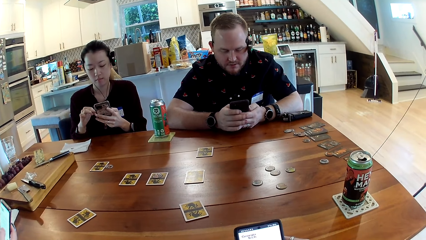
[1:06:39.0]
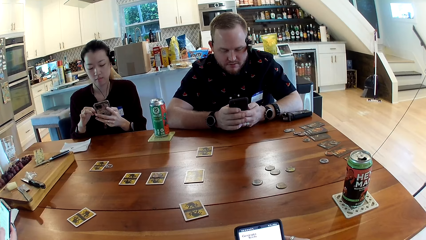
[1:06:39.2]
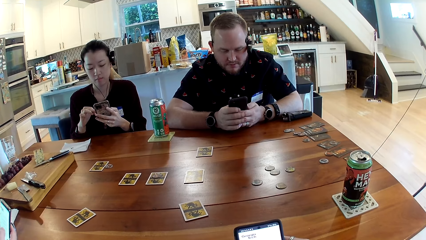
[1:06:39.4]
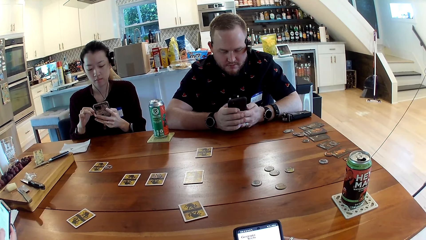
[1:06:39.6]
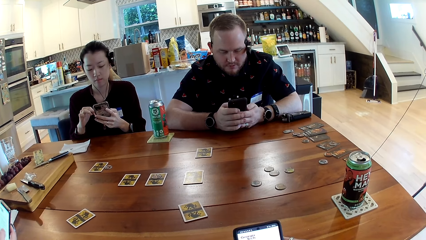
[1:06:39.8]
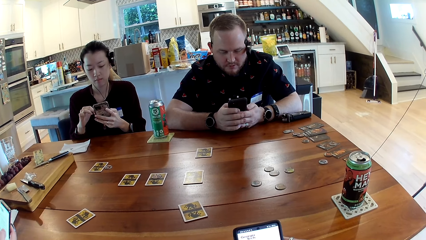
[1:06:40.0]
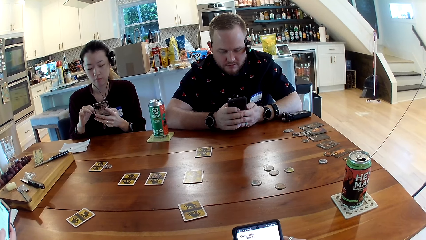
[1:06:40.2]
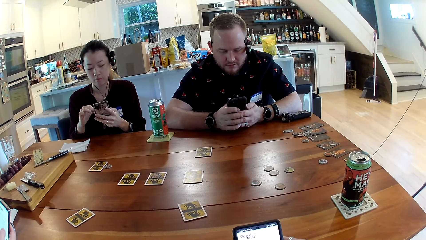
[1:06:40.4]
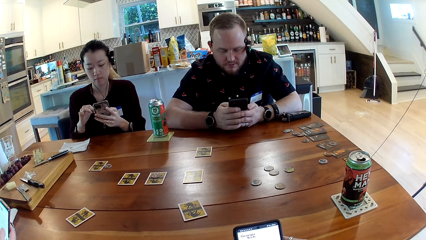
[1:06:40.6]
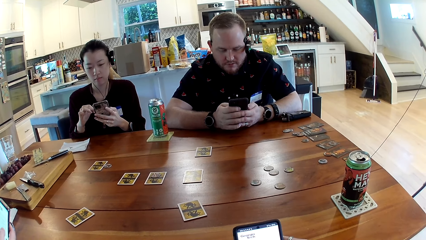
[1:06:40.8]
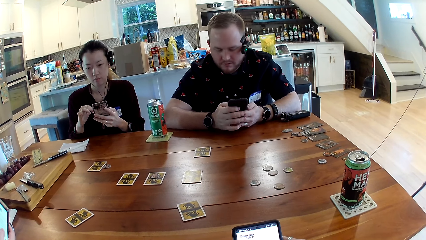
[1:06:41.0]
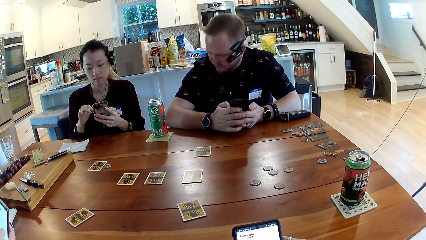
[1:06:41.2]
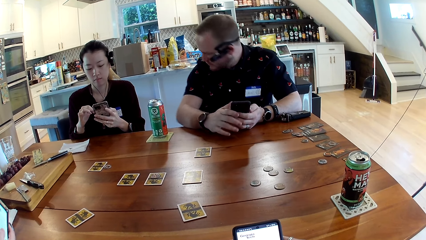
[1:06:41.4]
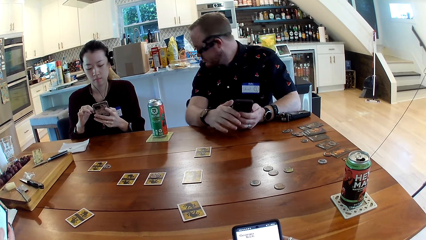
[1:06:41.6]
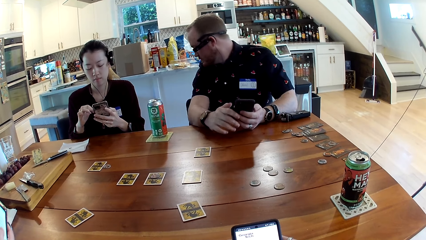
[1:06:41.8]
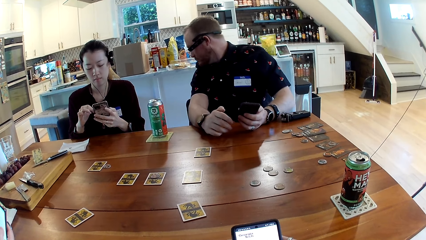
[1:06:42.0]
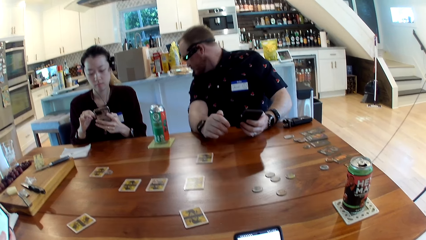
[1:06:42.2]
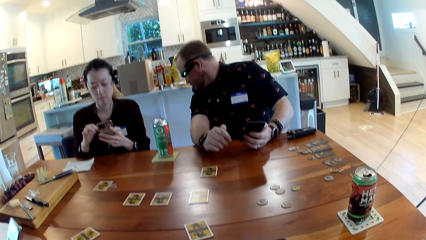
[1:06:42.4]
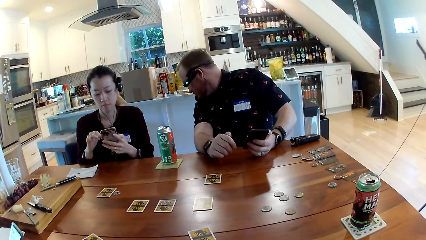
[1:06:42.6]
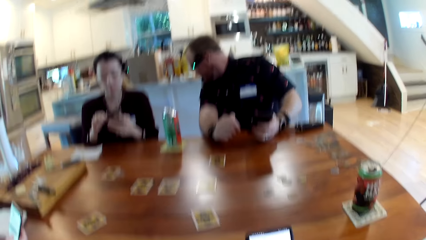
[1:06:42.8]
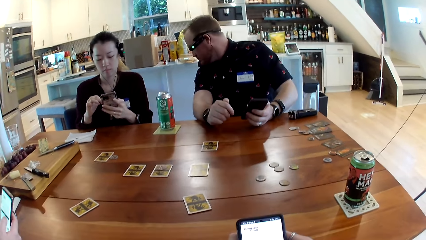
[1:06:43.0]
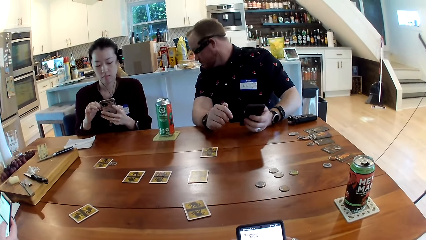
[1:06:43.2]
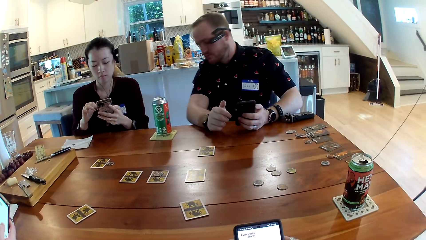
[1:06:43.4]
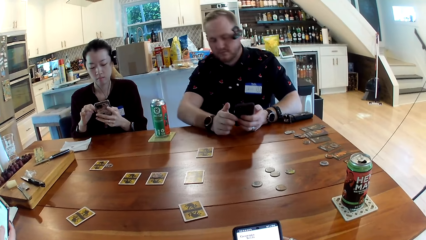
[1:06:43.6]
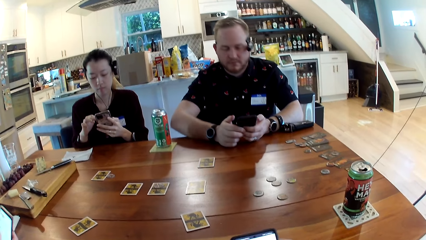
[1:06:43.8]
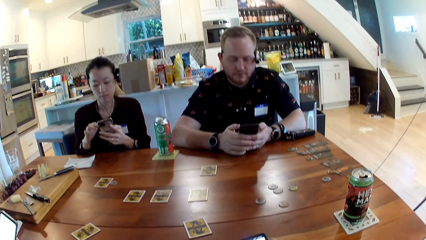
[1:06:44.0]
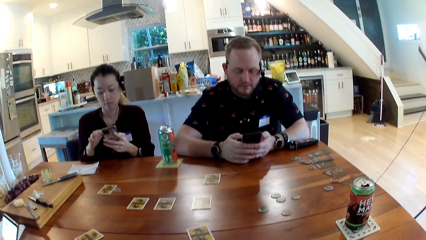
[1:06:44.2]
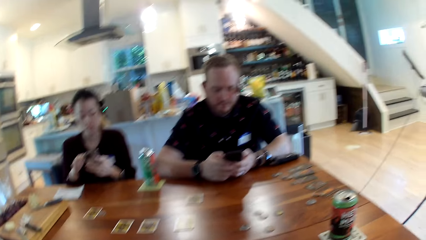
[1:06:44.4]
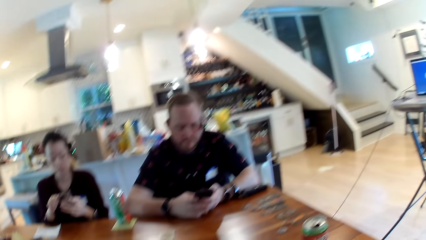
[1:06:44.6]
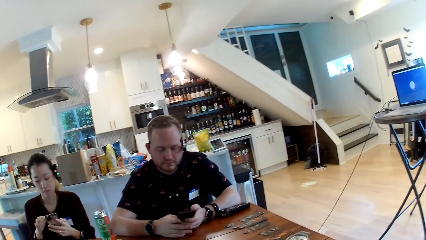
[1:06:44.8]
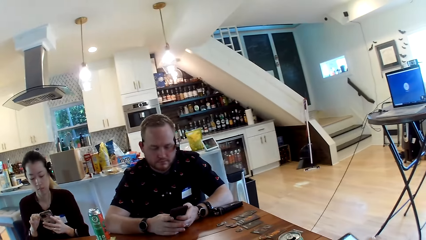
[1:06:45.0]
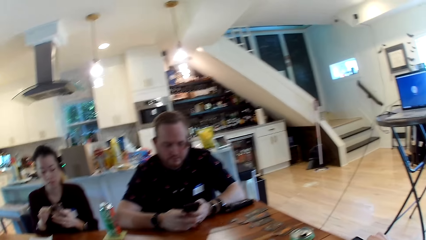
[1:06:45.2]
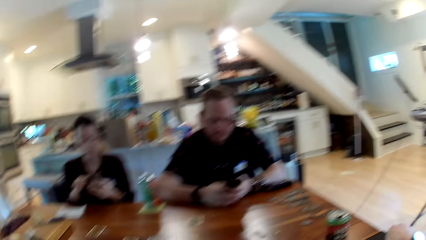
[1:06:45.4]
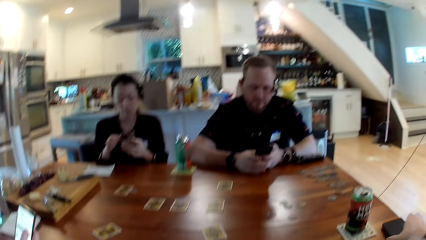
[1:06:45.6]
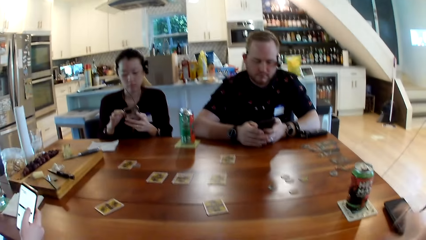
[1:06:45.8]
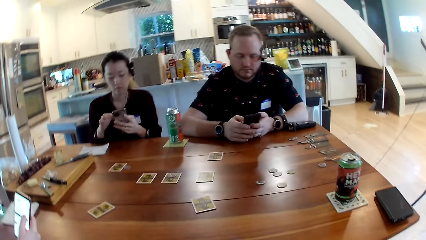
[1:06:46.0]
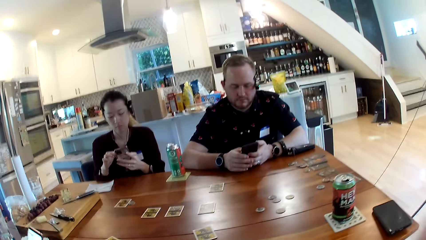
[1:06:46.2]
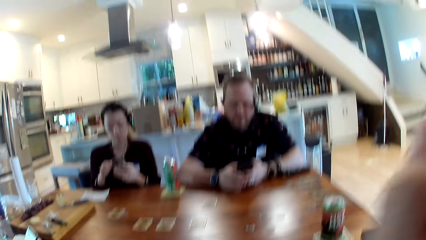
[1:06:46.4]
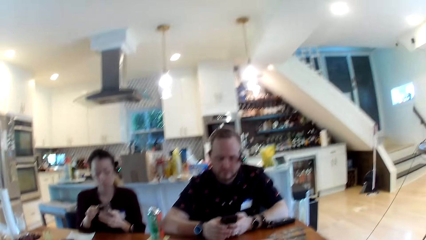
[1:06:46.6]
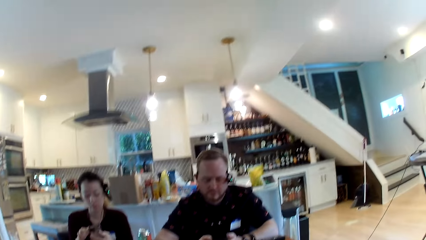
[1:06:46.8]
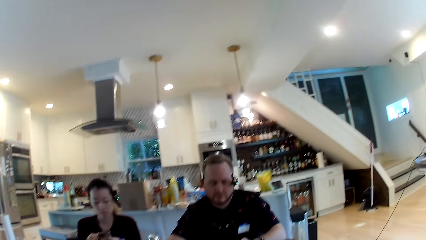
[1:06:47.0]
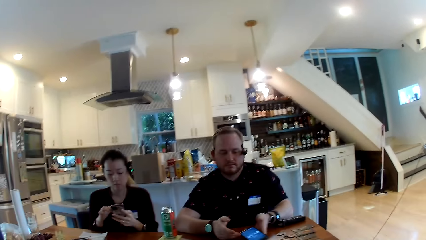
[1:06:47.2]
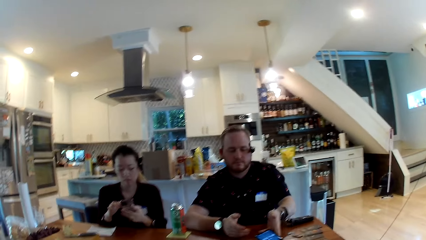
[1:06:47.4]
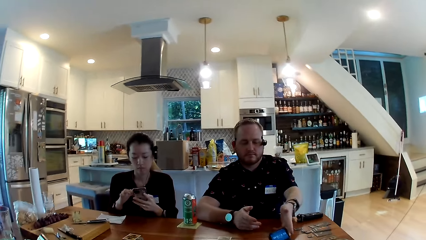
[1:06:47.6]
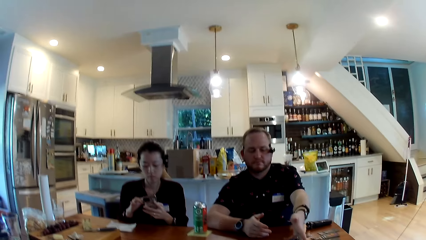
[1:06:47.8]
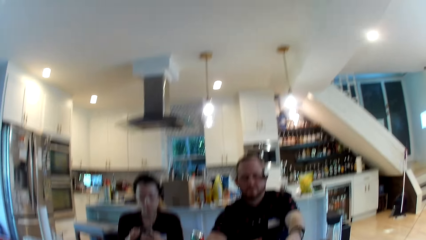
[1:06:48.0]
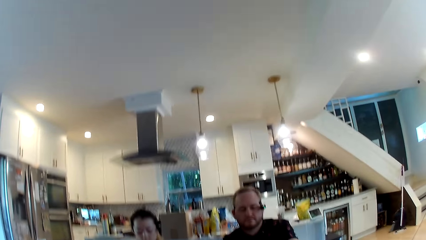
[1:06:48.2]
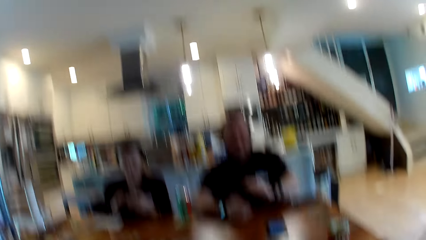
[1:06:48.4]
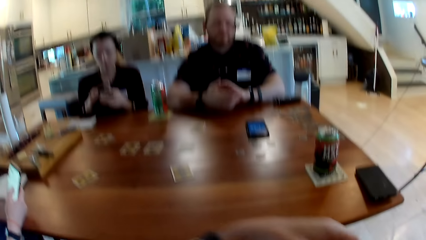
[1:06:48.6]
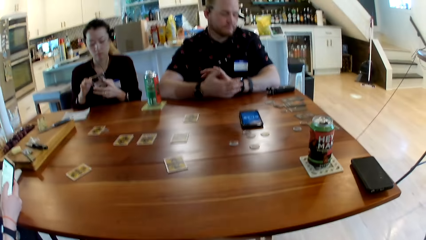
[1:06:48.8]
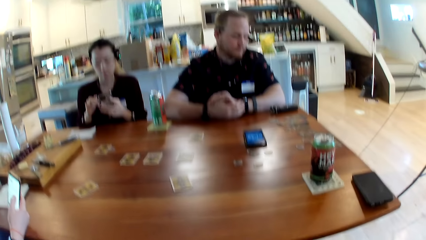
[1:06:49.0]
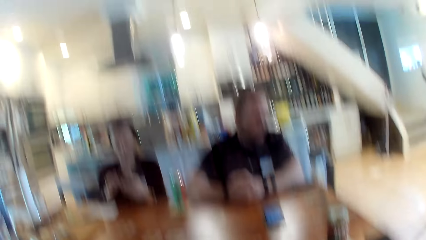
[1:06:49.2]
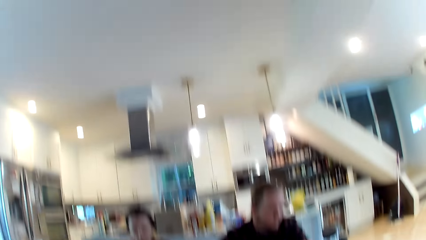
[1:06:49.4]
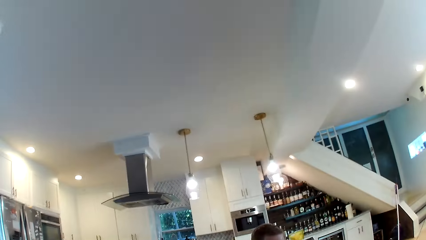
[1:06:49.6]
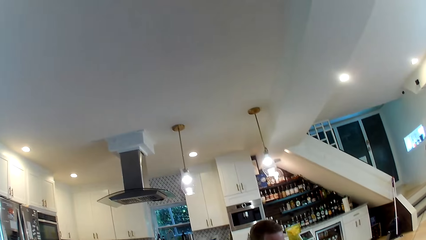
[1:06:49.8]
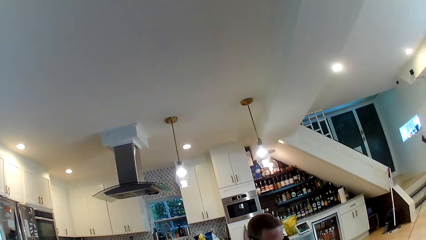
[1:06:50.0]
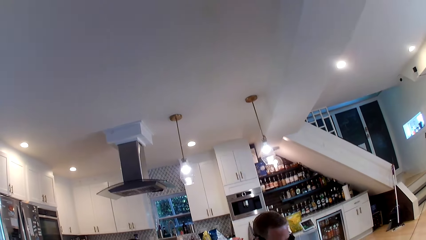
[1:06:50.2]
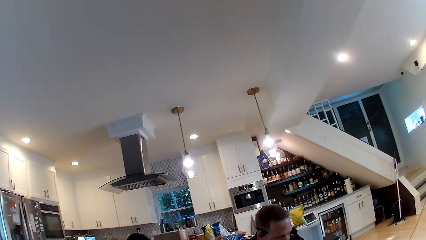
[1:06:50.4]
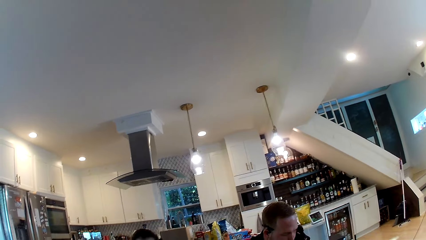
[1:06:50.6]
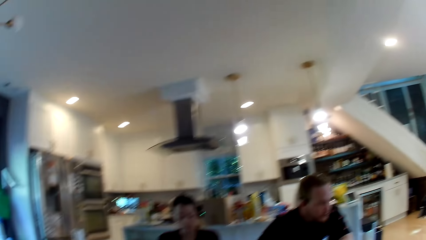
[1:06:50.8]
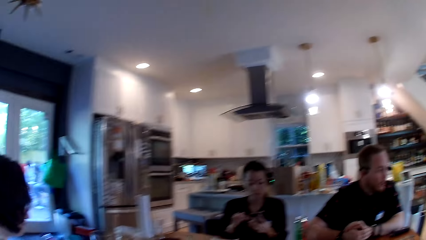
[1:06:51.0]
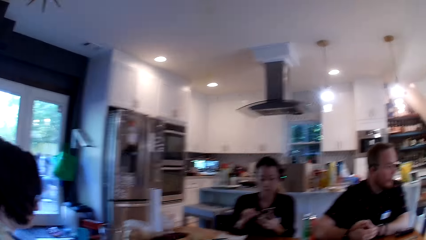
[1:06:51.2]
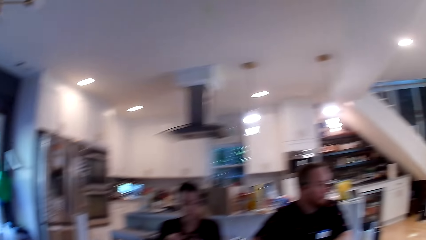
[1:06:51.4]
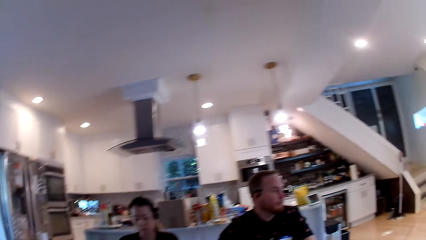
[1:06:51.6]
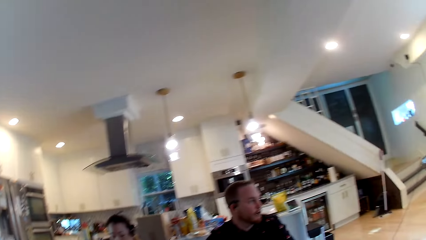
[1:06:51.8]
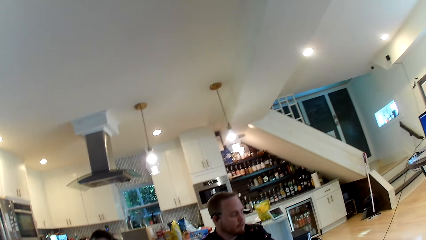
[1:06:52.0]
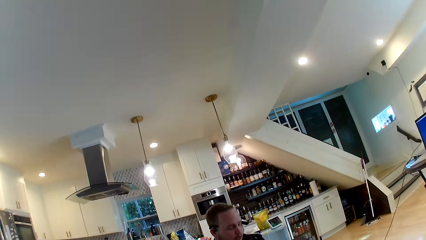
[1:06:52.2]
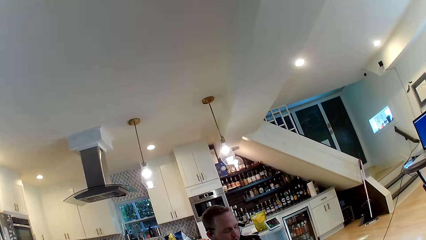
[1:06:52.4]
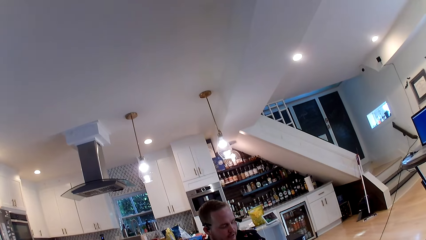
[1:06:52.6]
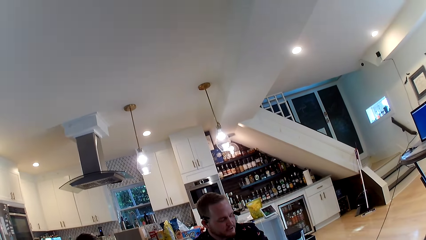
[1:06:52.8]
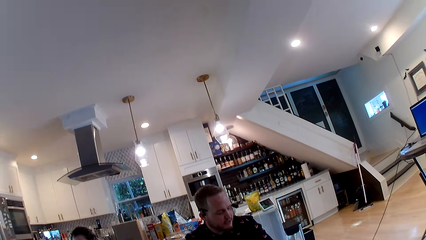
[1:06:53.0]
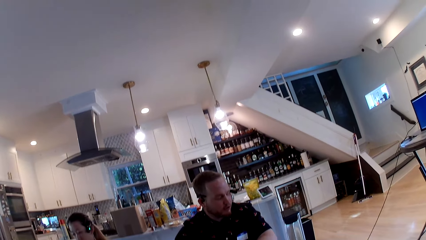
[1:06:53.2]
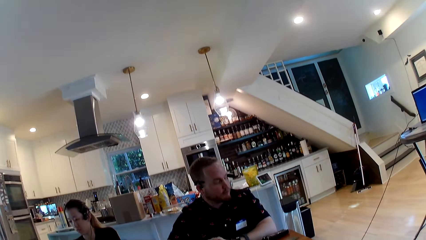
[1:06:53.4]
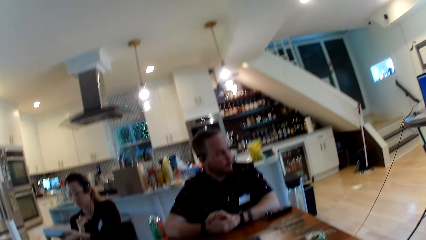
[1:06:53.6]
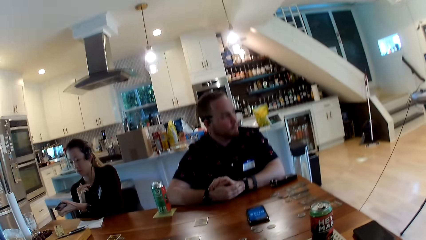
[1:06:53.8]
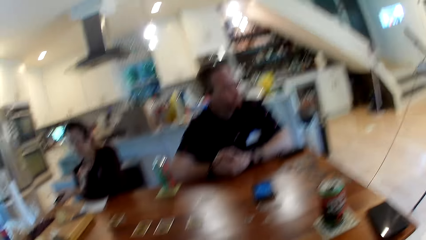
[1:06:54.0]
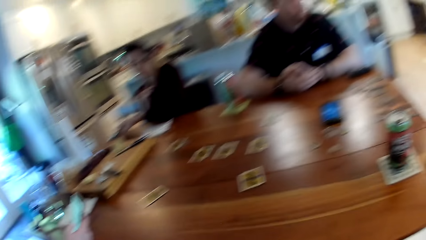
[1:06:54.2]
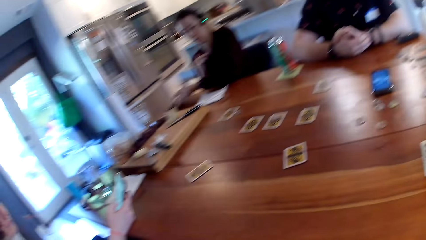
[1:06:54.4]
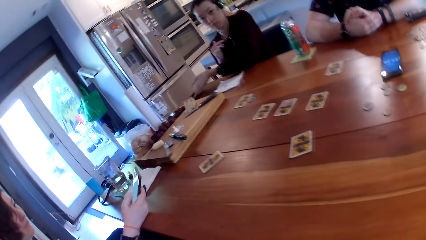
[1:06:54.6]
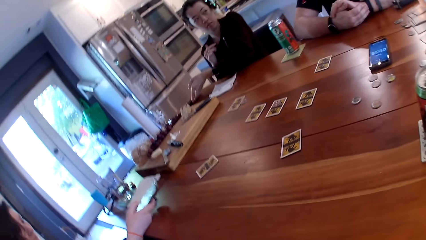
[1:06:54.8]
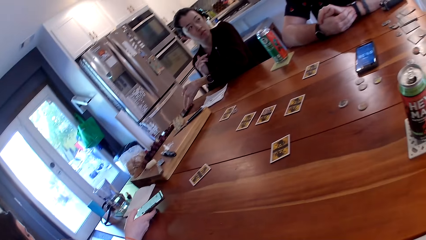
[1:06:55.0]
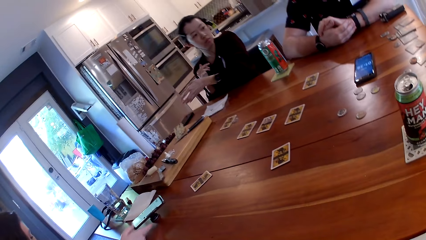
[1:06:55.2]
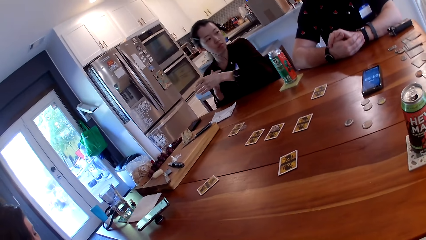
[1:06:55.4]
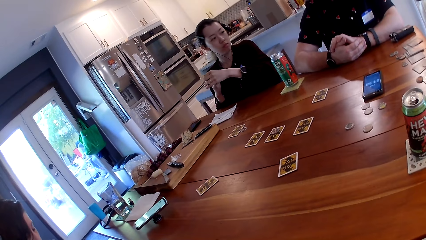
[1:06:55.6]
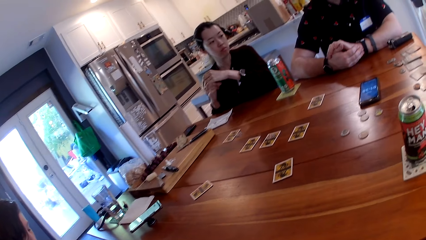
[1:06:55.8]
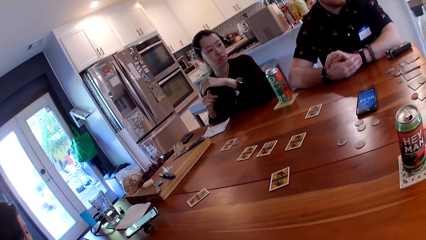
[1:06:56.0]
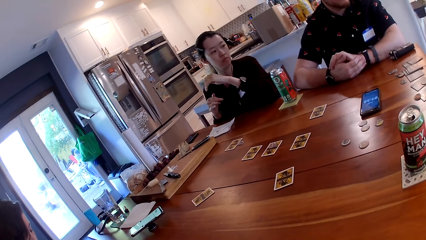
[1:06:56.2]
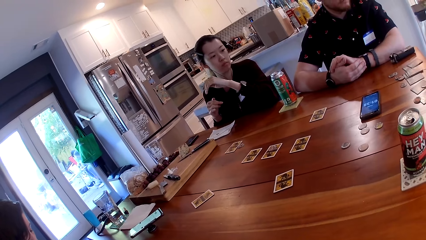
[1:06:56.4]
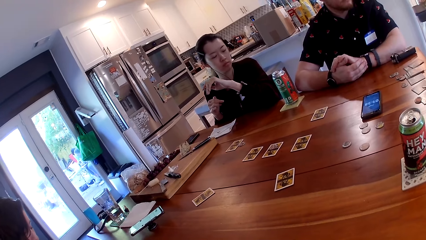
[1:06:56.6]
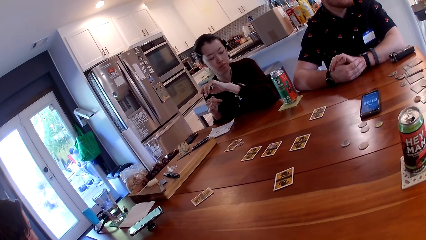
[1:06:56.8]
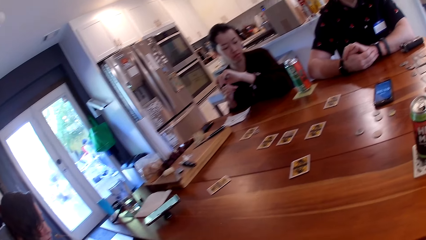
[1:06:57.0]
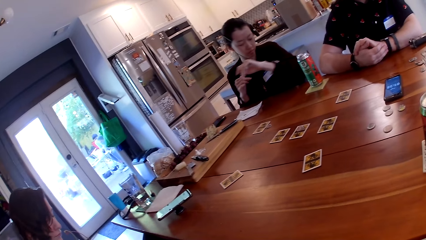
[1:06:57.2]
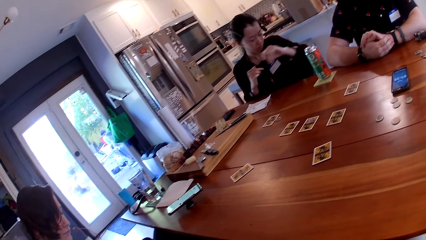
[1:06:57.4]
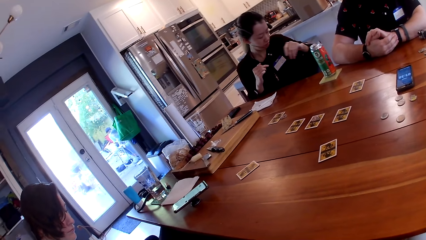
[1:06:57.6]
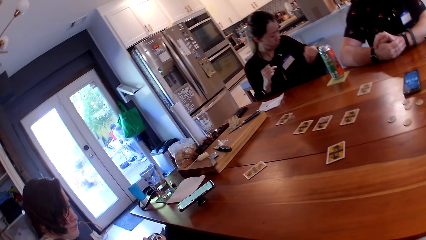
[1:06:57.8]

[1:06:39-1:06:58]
The camera wearer drops the smartphone on the table with his right hand. He touches his face with his right hand. The man drops the smartphone on the table with his left hand. The man places his left hand on his right hand. The woman drops the smartphone on the table with her left hand. Another woman drops the smartphone on the table with her right hand.
